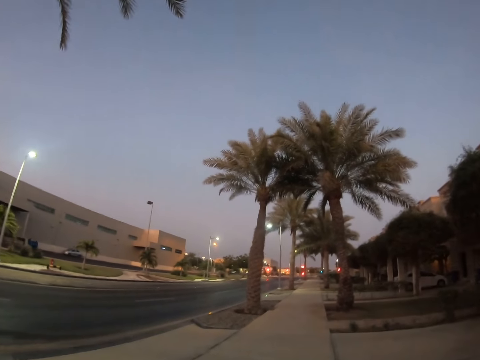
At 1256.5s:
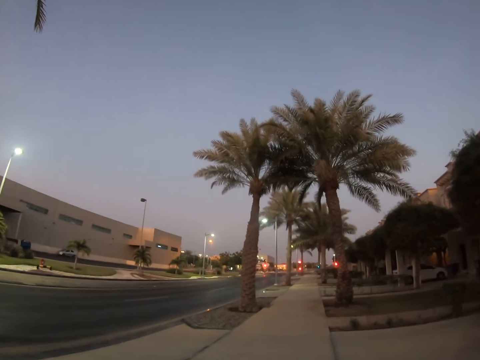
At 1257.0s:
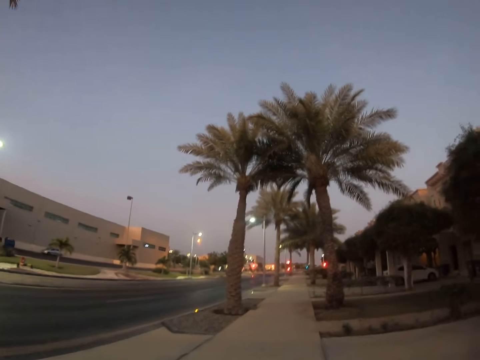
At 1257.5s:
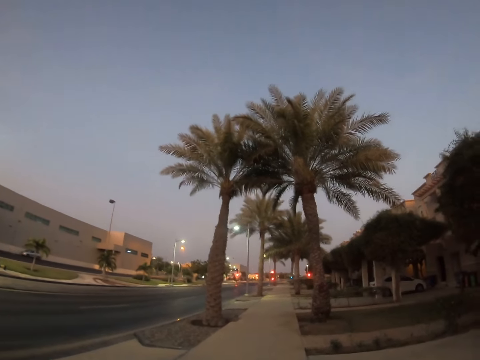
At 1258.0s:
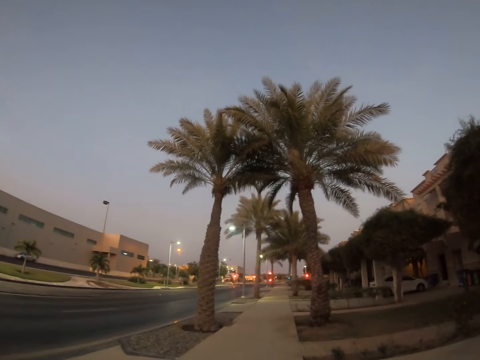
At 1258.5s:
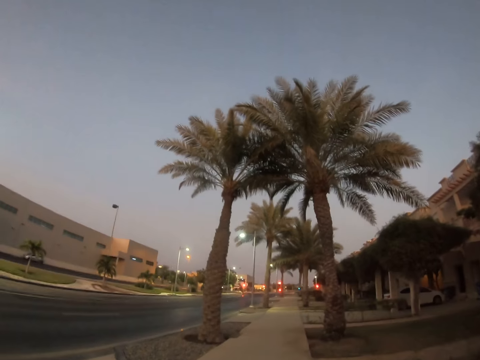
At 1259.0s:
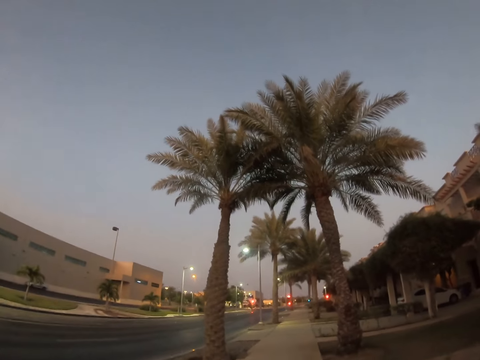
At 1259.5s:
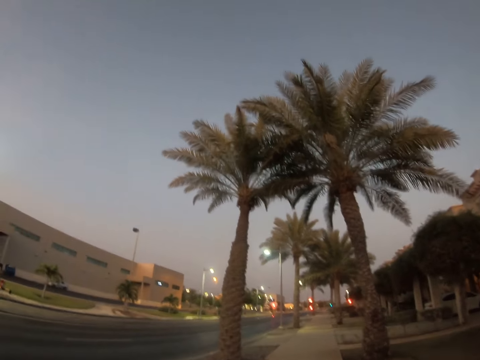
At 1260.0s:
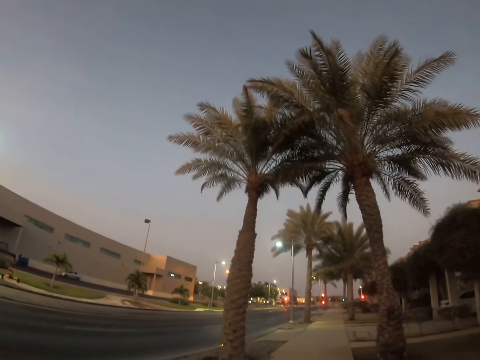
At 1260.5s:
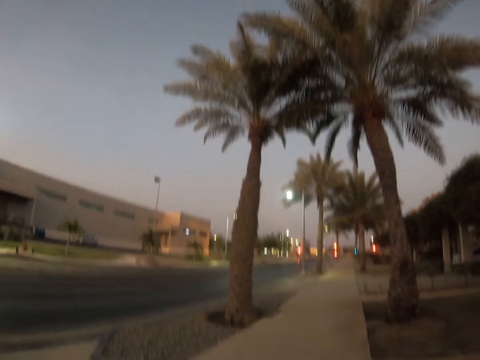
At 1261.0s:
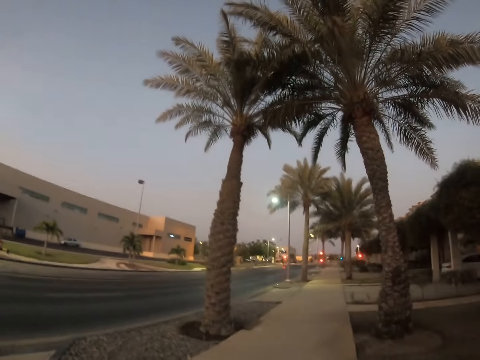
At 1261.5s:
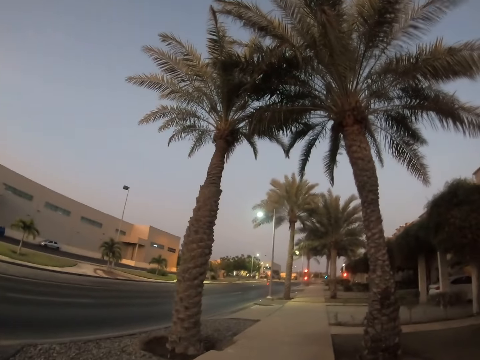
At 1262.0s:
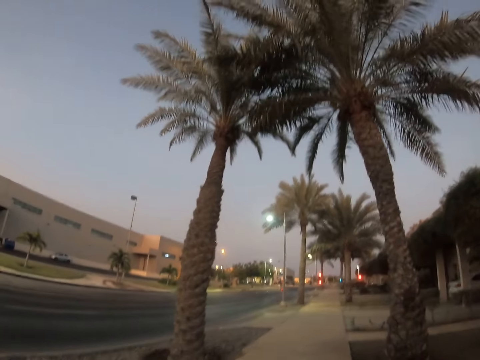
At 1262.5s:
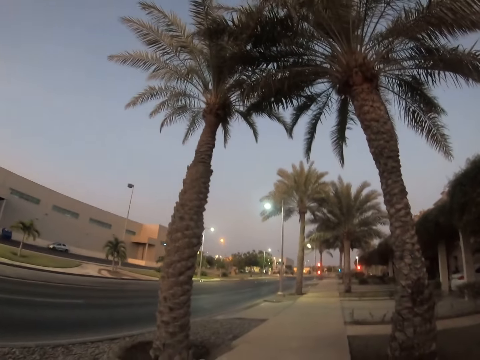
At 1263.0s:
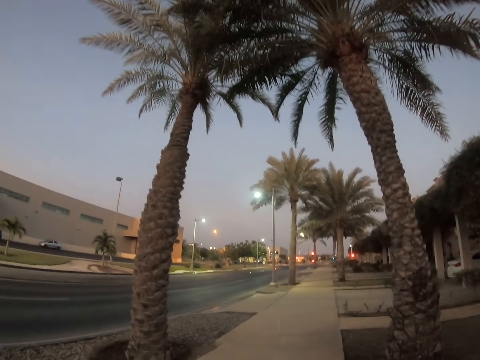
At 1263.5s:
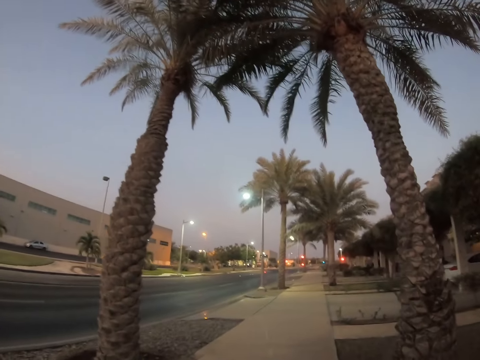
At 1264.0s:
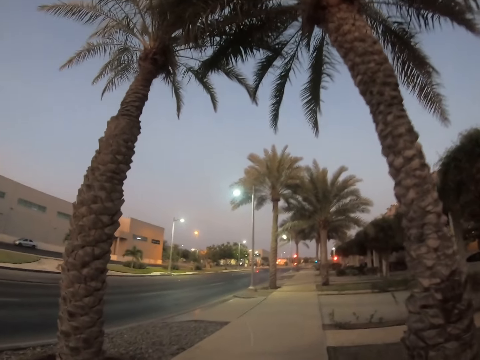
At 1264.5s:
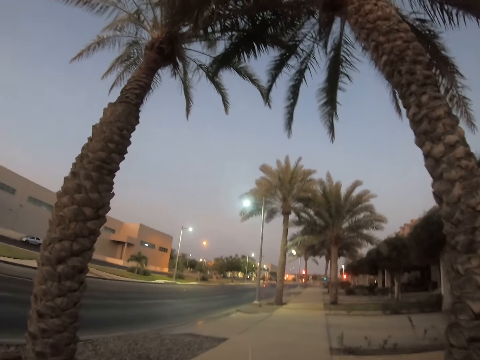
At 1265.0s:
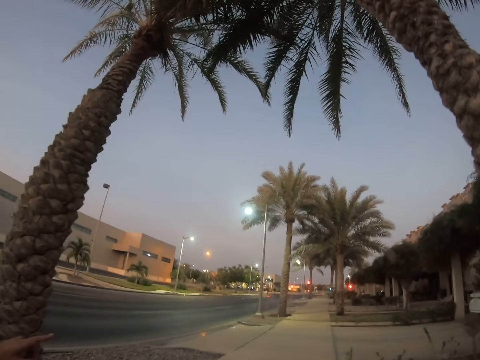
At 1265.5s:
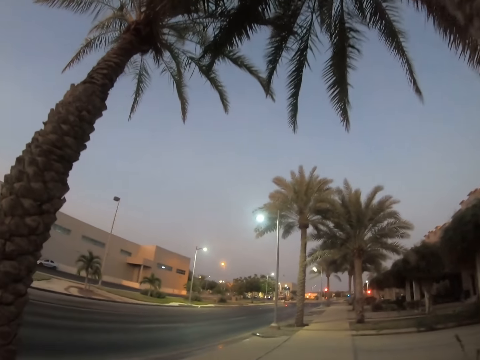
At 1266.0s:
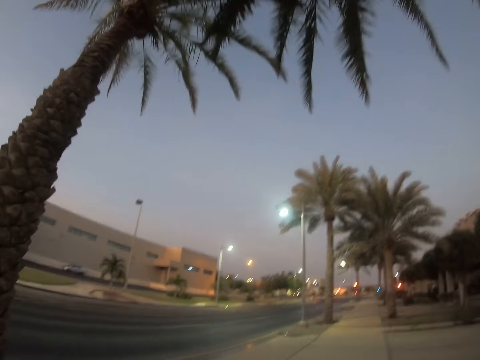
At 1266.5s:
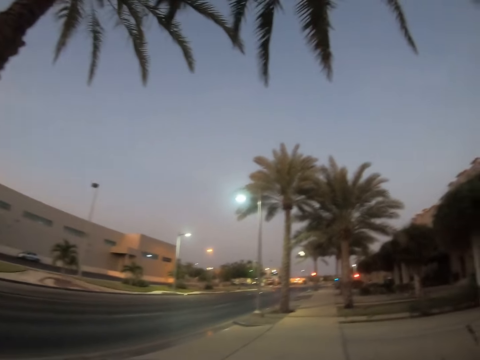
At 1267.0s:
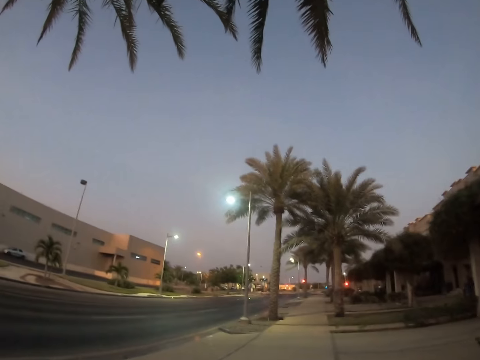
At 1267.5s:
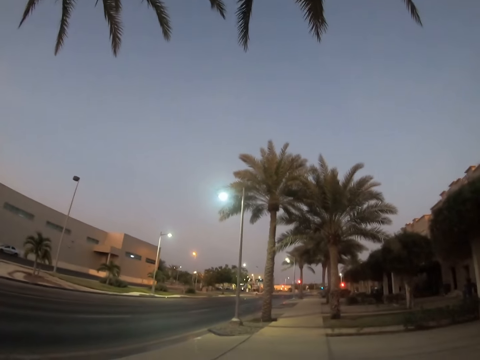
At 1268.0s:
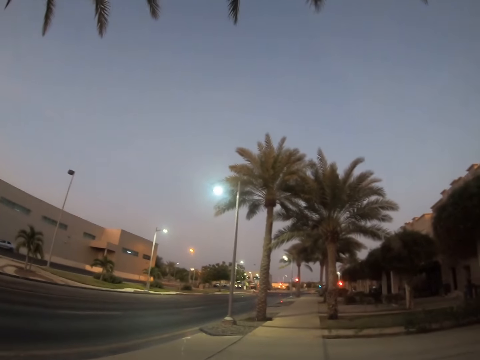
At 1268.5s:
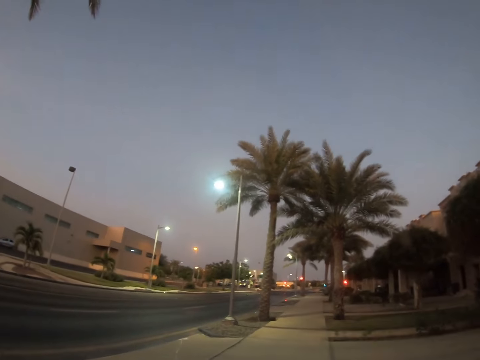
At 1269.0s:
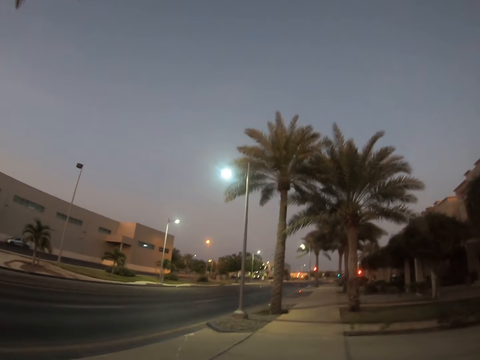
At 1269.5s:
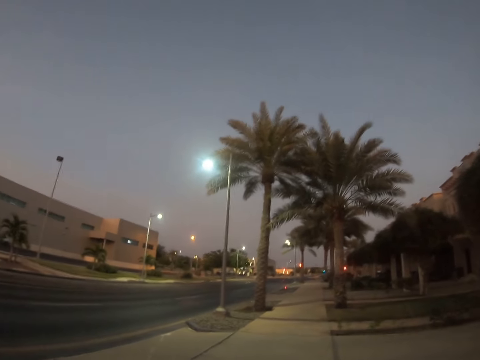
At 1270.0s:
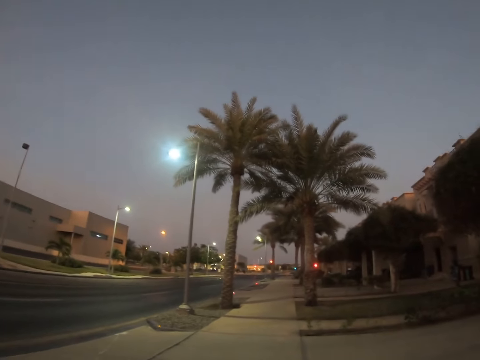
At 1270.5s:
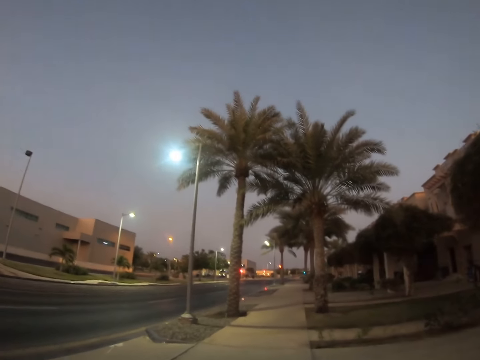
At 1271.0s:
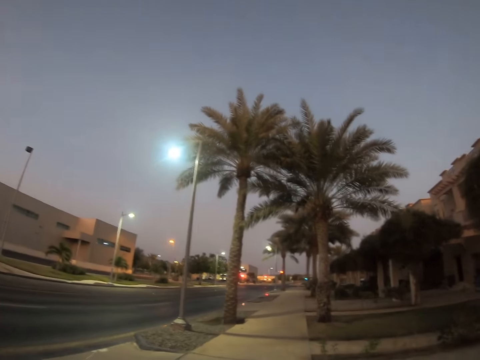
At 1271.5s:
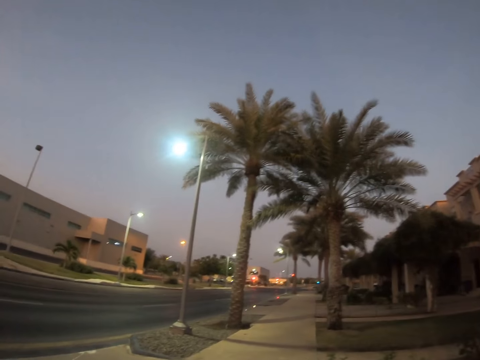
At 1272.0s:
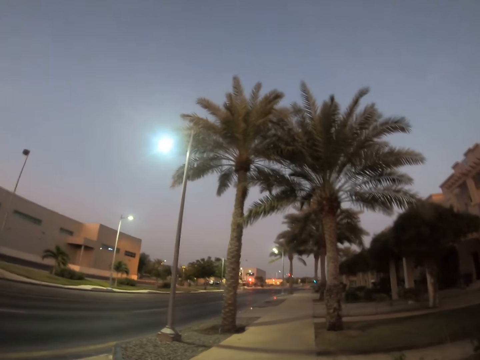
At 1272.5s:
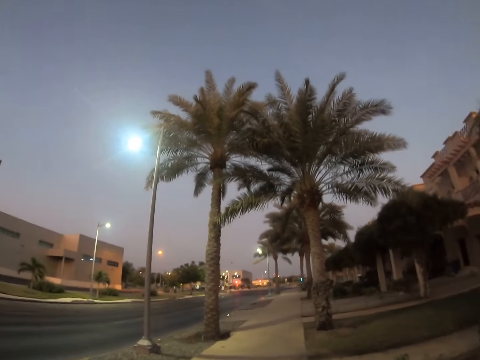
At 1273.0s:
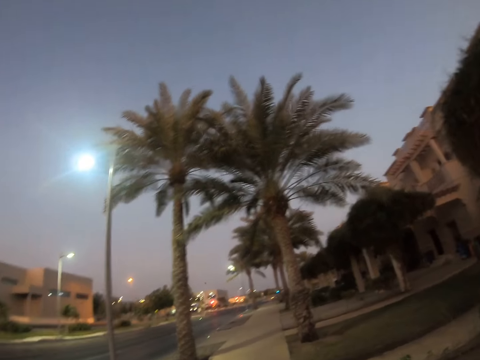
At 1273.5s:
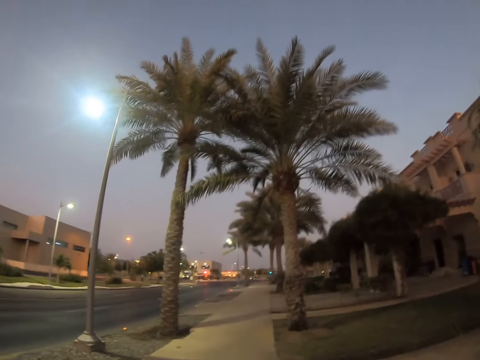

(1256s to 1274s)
The camera wearer looks around a sidewalk. They walk around the sidewalk. They look around the sidewalk. They walk around the sidewalk.

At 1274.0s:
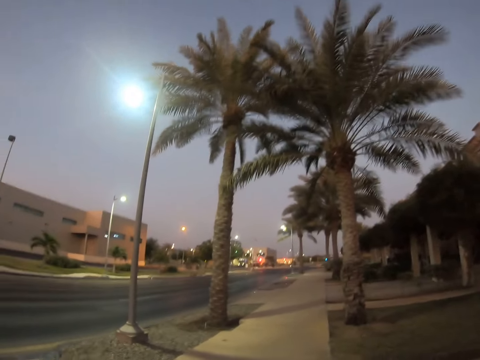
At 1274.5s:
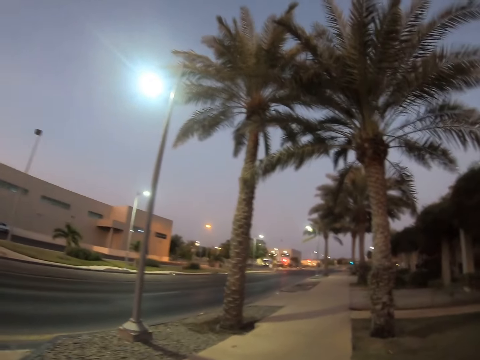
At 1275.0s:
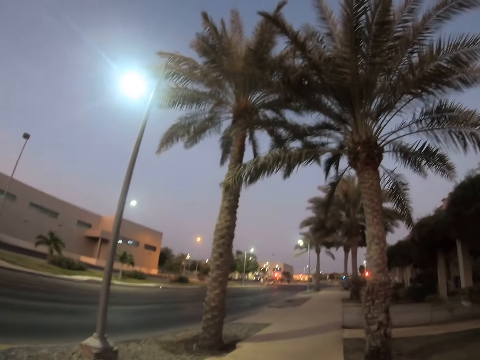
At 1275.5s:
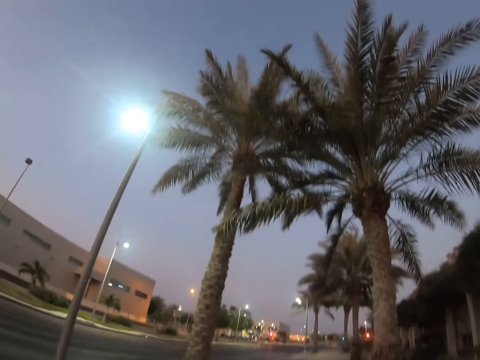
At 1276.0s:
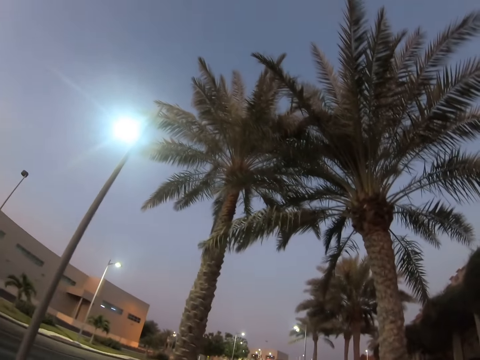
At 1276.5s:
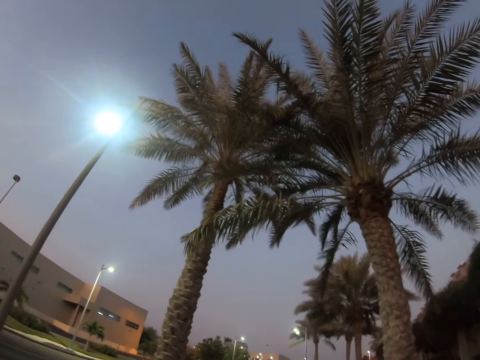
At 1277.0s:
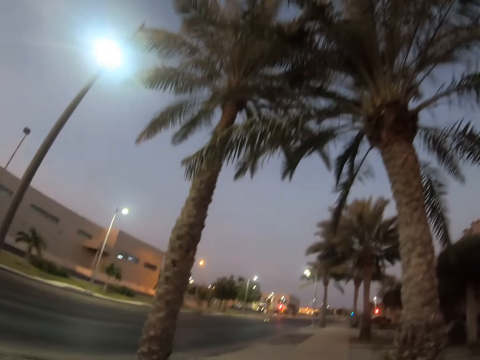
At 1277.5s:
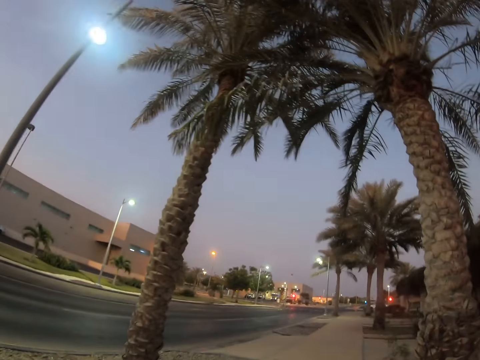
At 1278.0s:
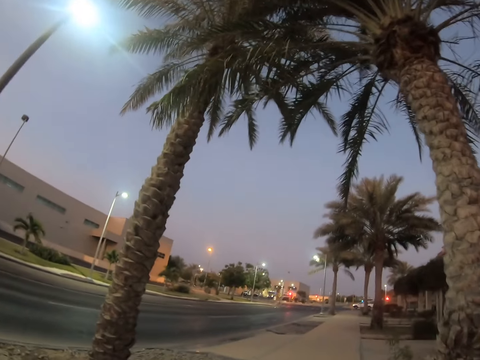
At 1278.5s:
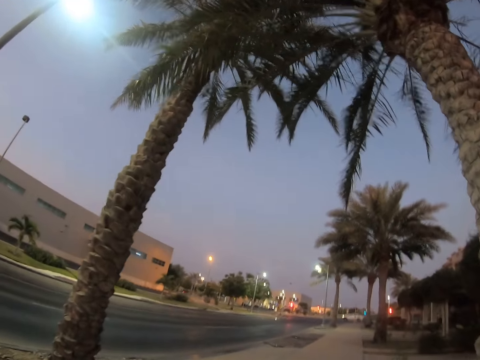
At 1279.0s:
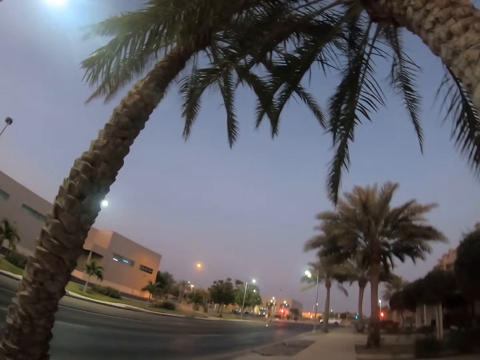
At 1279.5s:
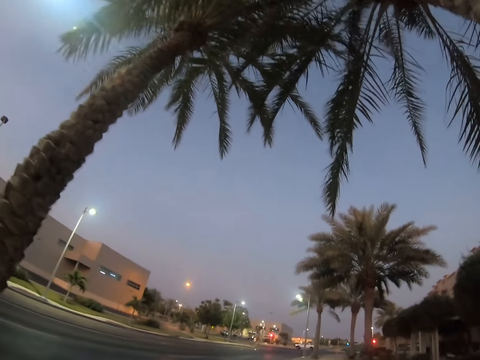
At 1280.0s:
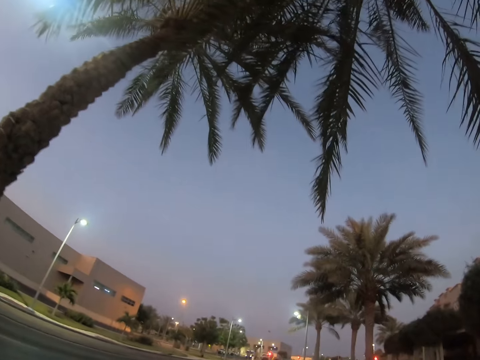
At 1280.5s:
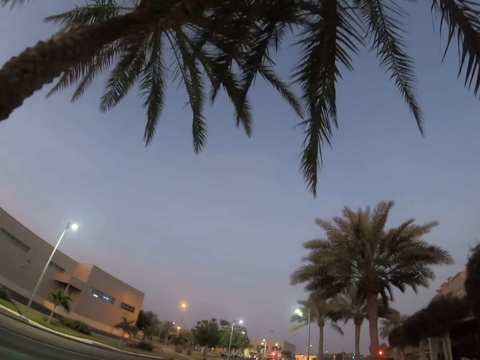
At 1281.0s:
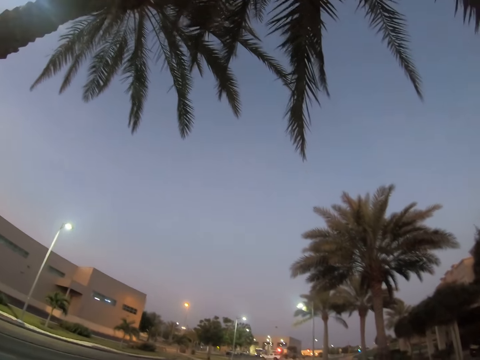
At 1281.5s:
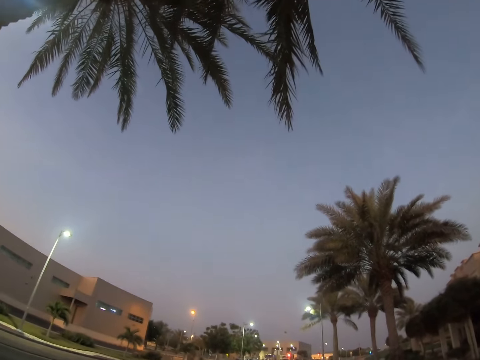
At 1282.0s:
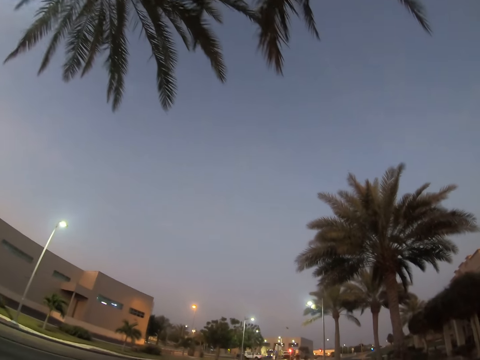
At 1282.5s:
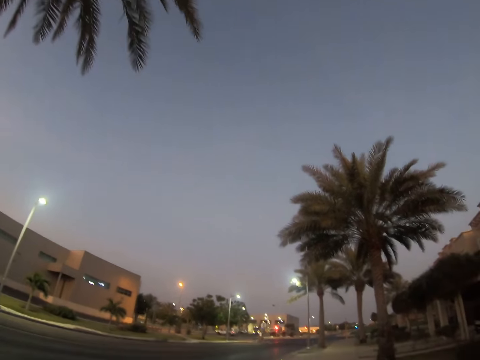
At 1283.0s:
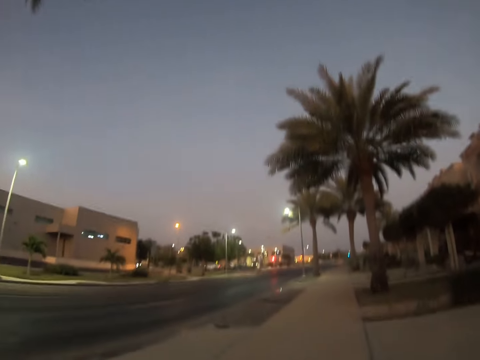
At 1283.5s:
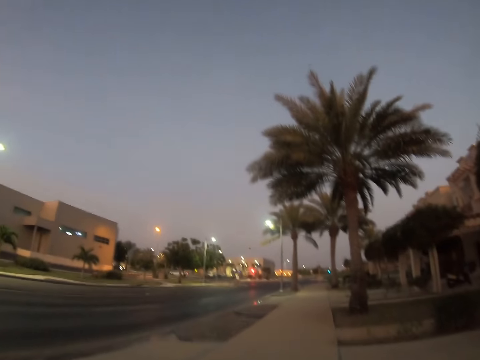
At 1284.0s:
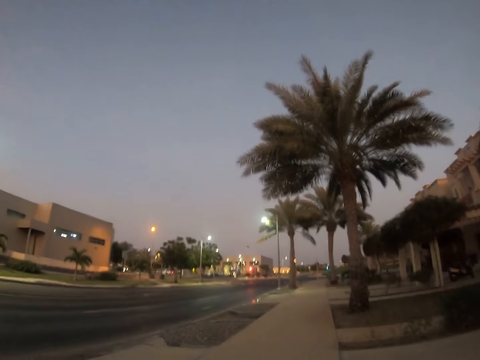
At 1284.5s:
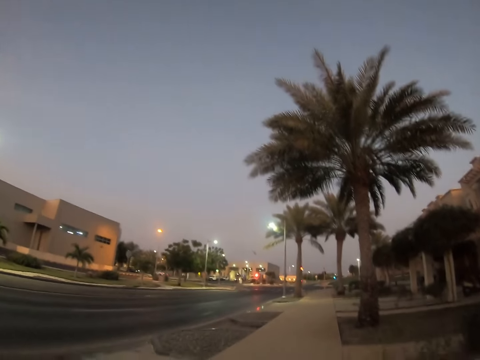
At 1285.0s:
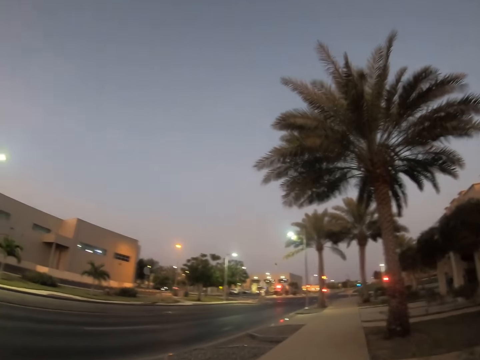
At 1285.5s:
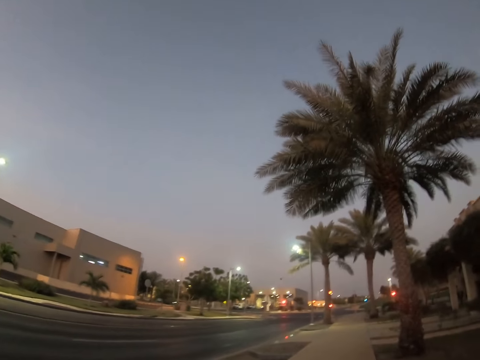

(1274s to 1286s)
The camera wearer looks around the buildings. They walk around a sidewalk. They look around the buildings. They walk around the sidewalk.
